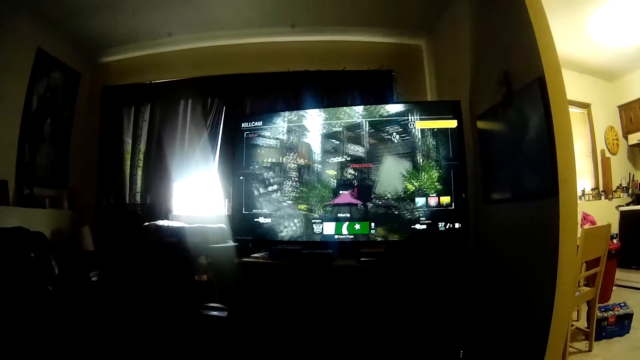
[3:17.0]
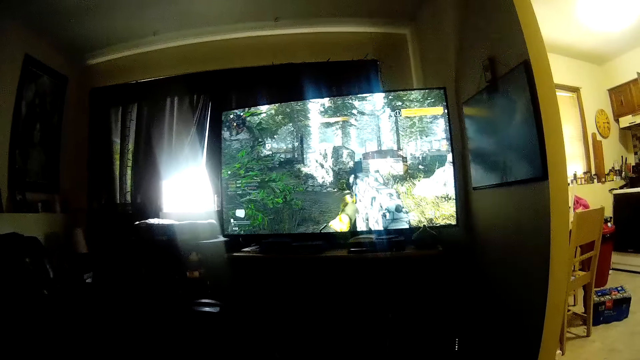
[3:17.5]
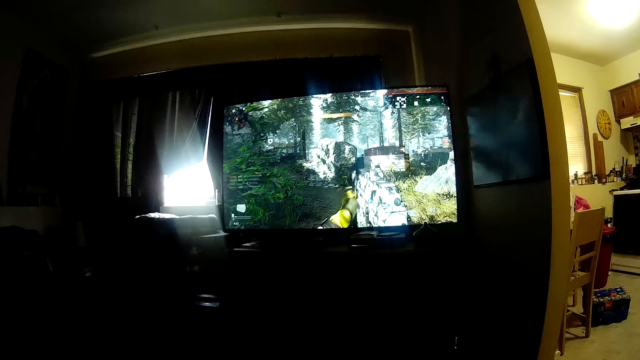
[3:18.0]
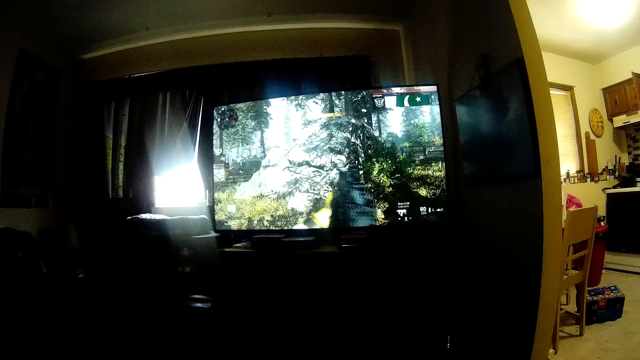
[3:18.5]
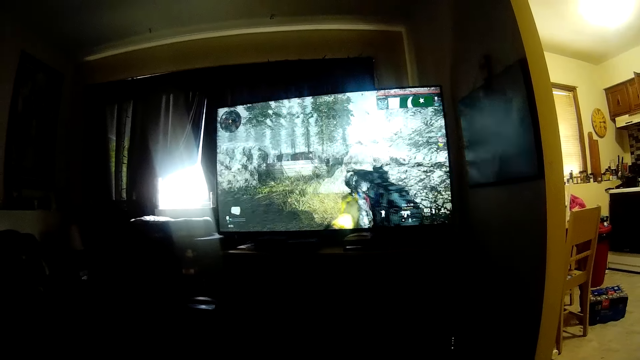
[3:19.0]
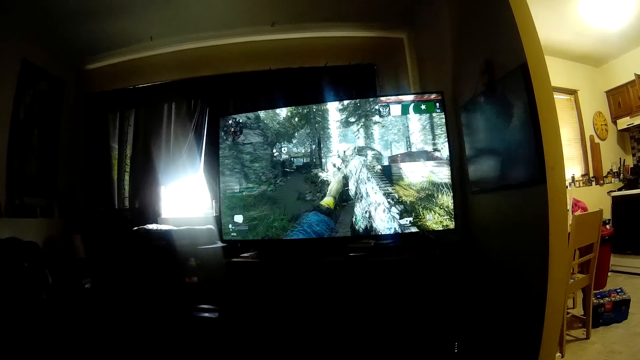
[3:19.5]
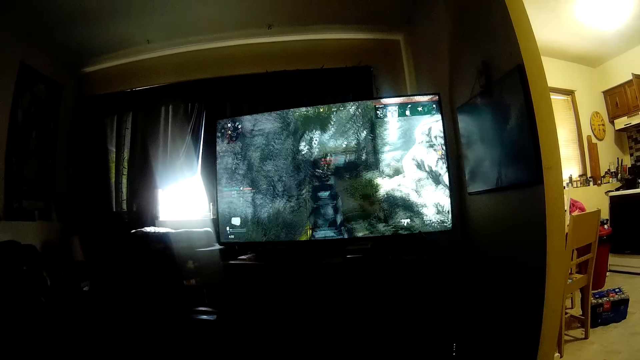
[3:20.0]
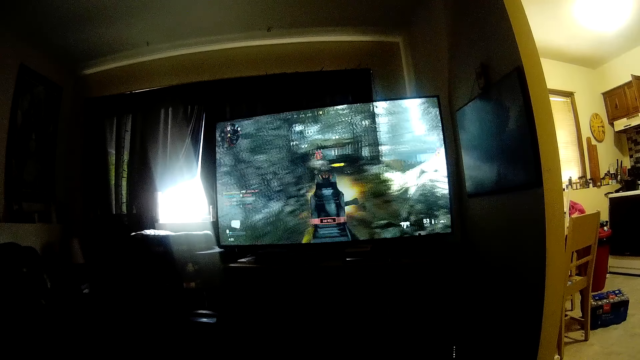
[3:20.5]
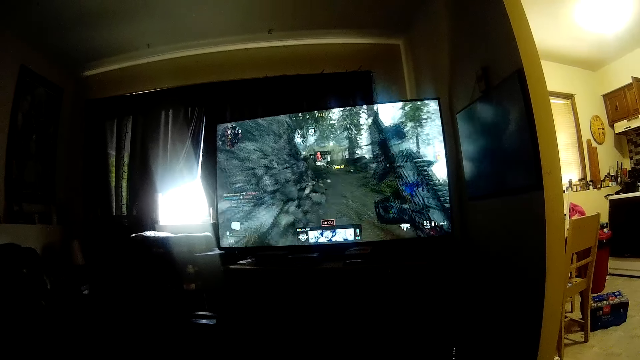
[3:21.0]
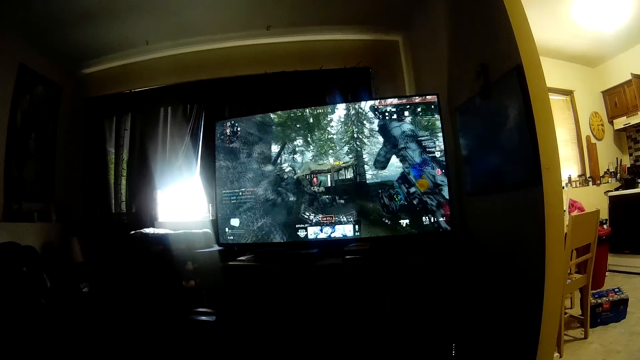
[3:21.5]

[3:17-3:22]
The camera wearer plays a video game.

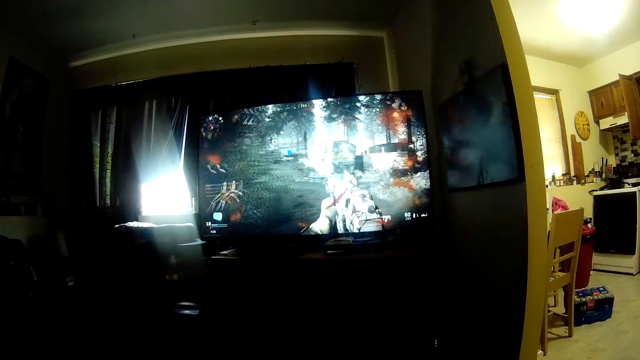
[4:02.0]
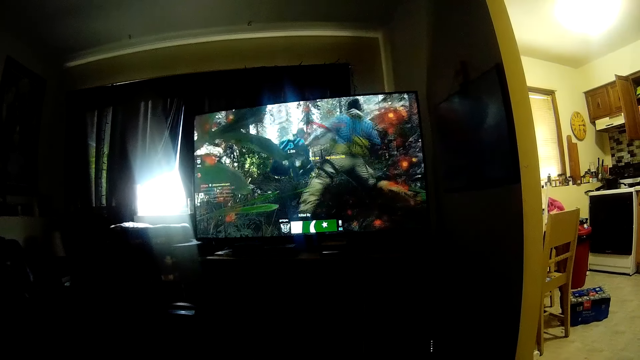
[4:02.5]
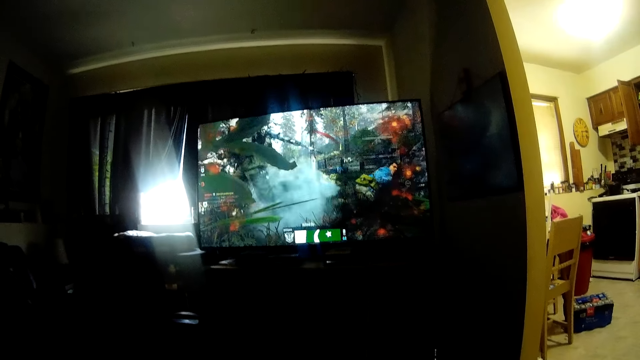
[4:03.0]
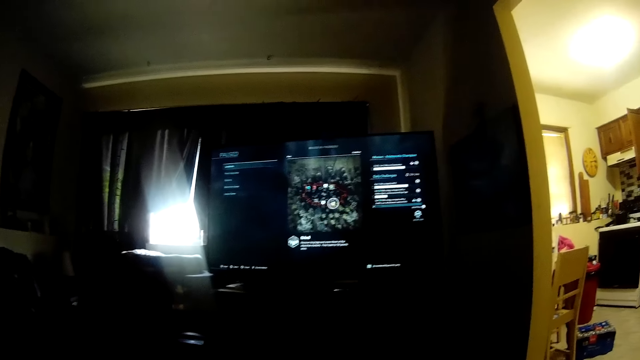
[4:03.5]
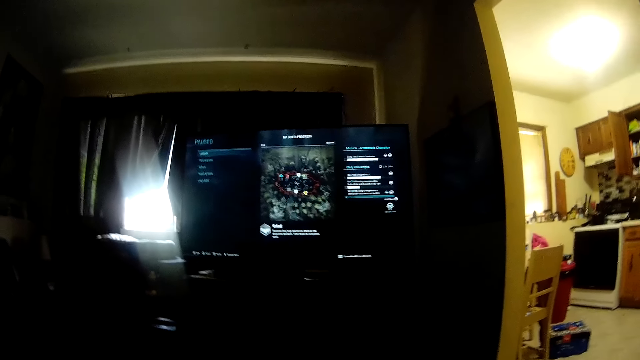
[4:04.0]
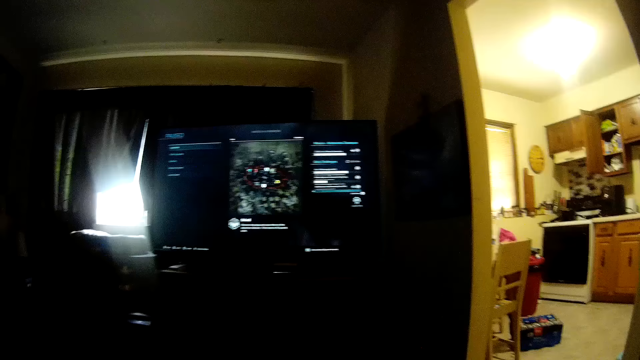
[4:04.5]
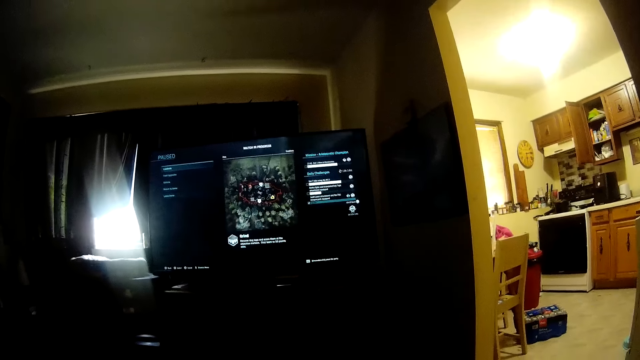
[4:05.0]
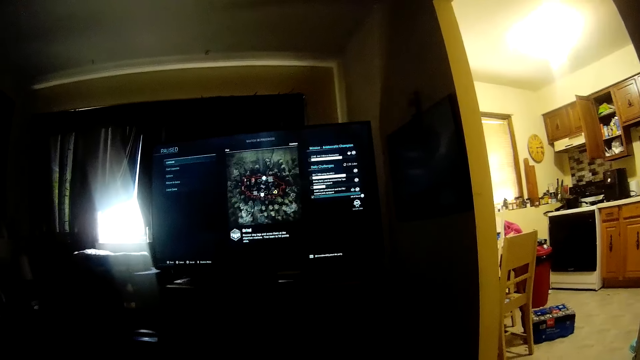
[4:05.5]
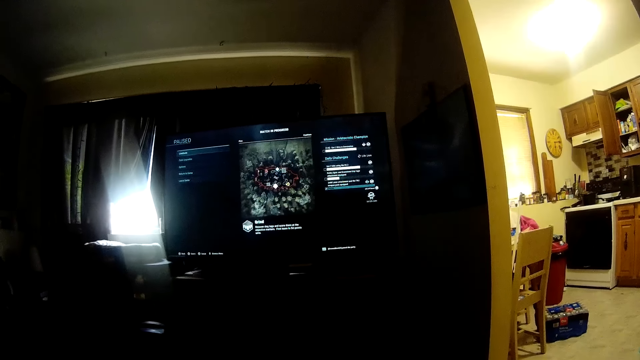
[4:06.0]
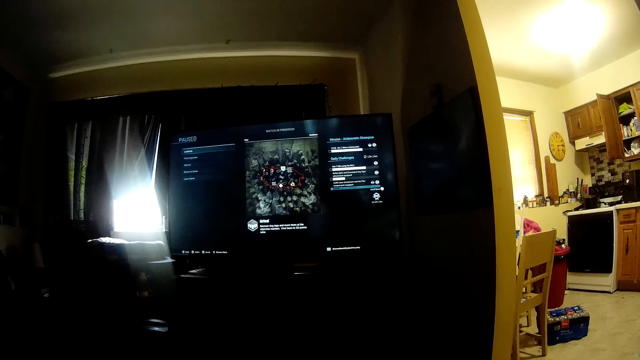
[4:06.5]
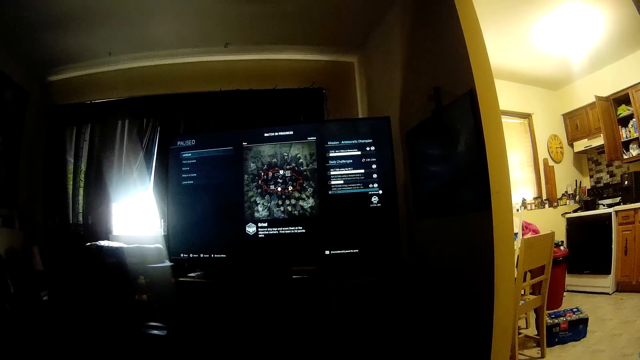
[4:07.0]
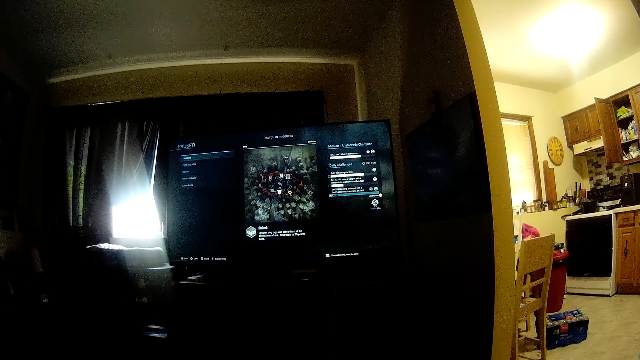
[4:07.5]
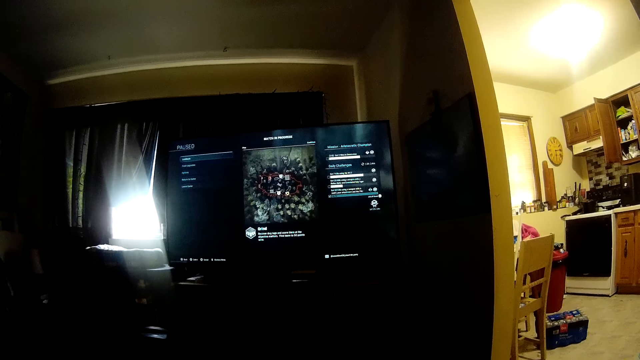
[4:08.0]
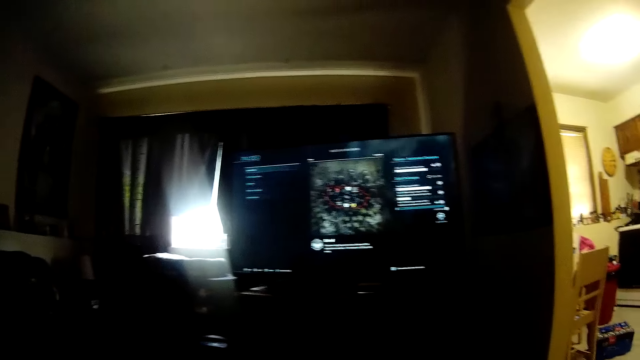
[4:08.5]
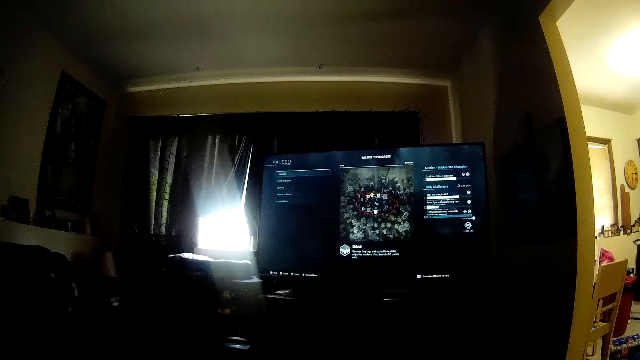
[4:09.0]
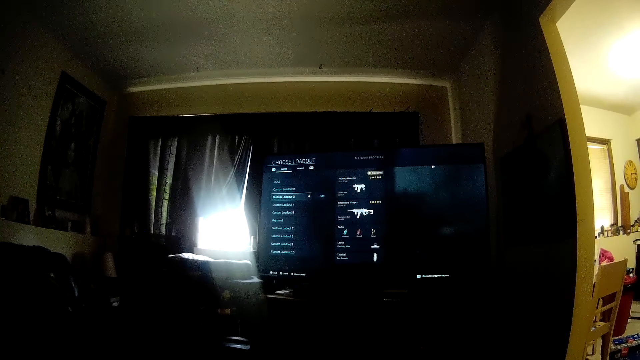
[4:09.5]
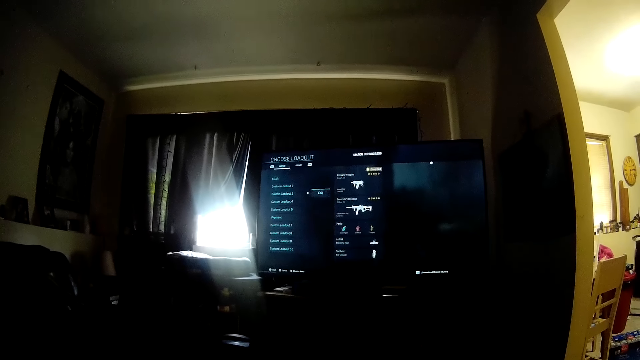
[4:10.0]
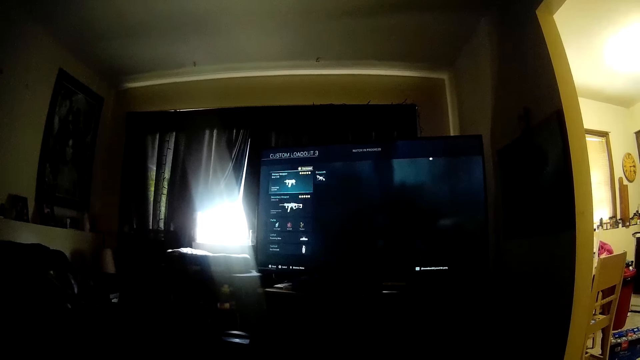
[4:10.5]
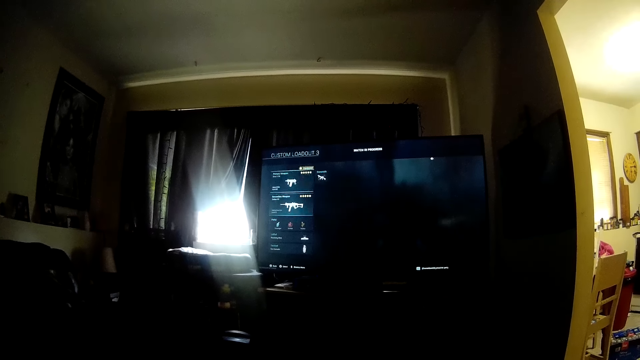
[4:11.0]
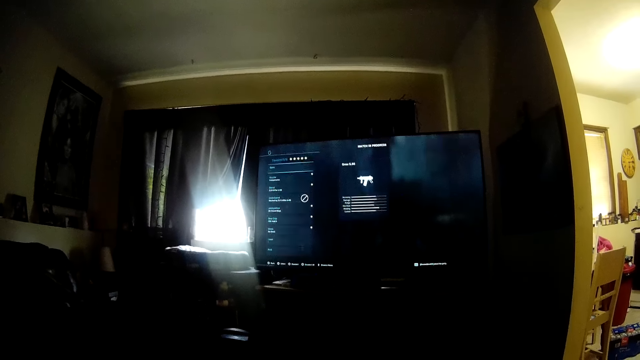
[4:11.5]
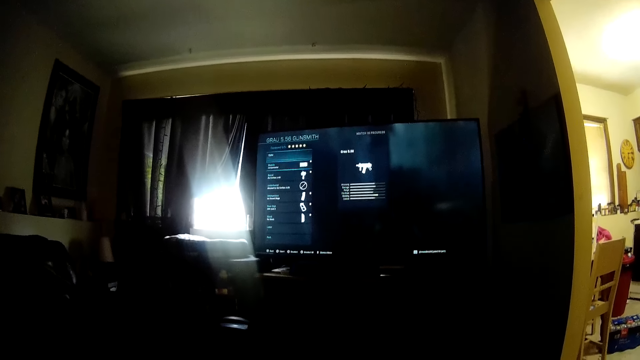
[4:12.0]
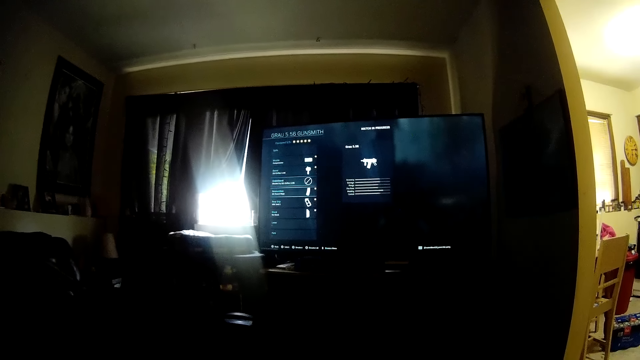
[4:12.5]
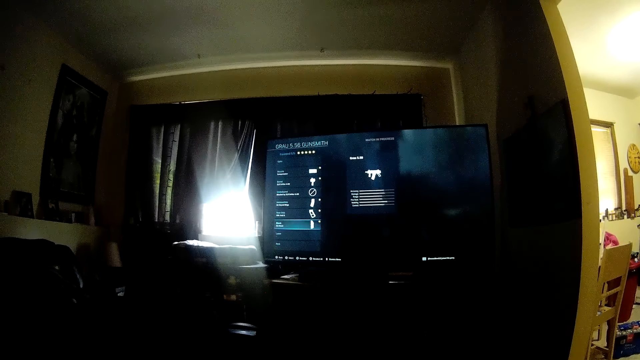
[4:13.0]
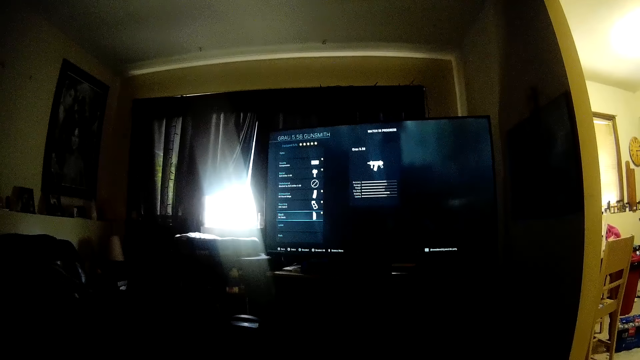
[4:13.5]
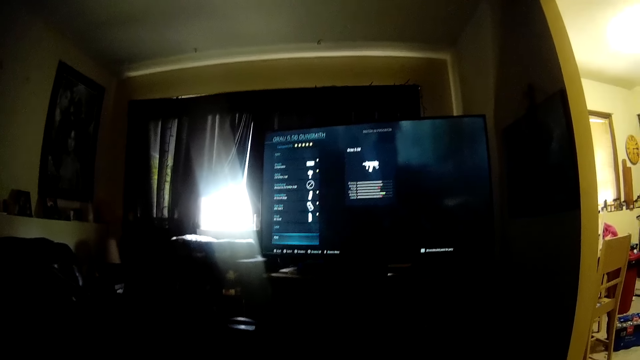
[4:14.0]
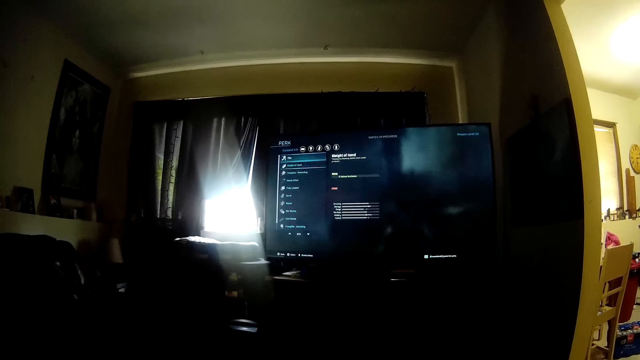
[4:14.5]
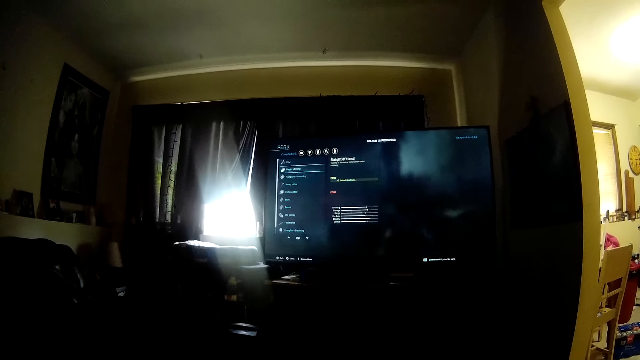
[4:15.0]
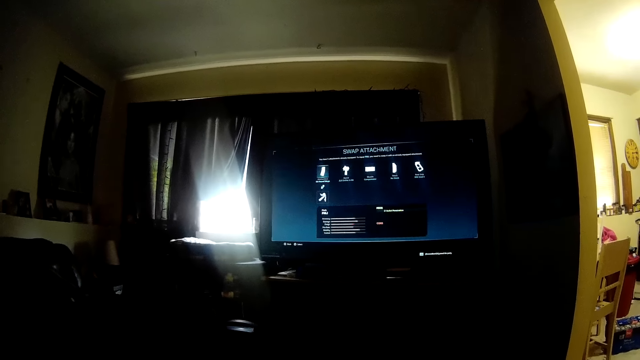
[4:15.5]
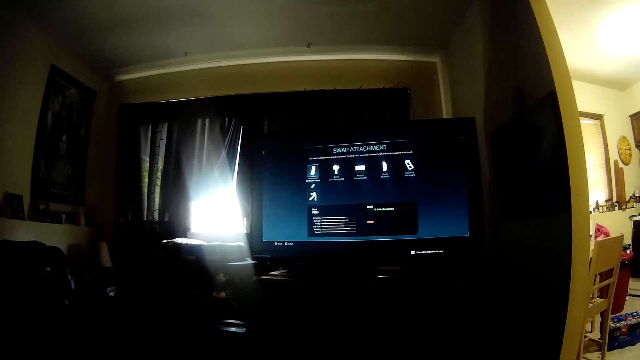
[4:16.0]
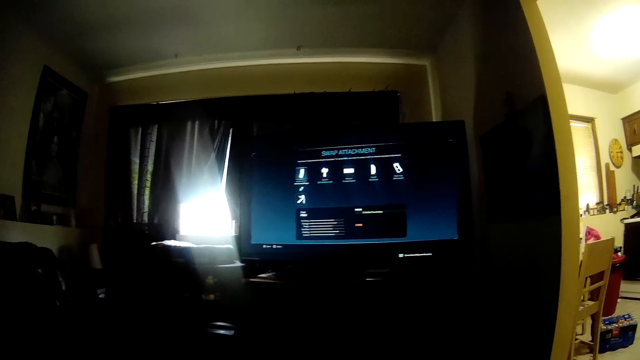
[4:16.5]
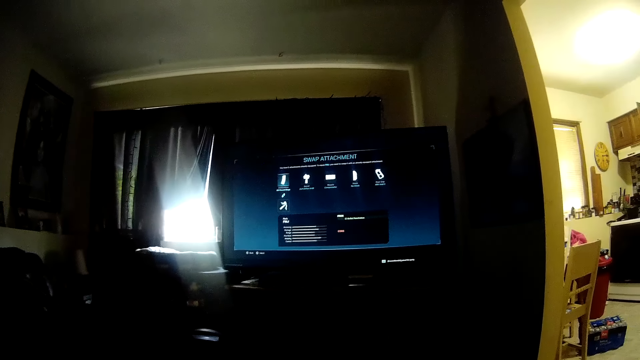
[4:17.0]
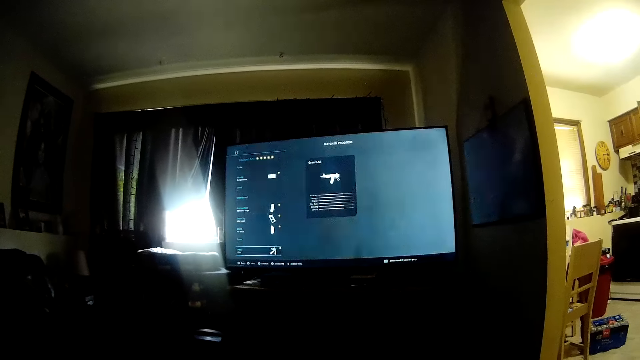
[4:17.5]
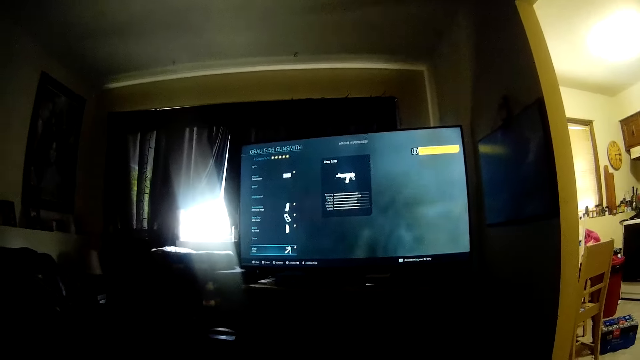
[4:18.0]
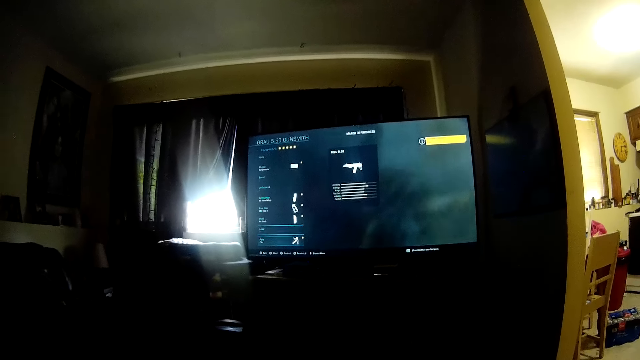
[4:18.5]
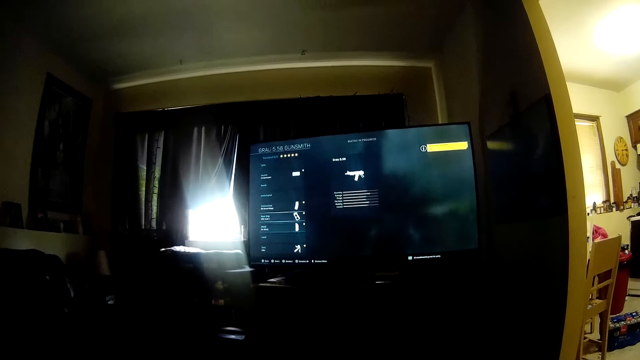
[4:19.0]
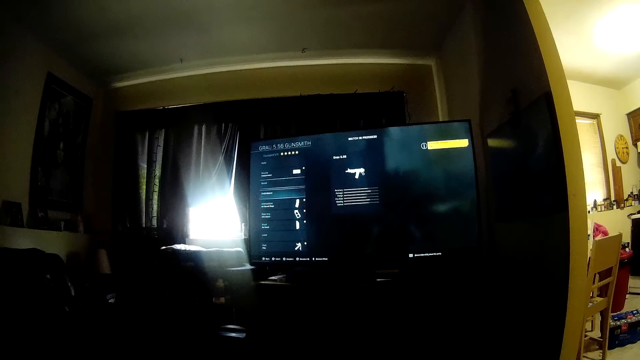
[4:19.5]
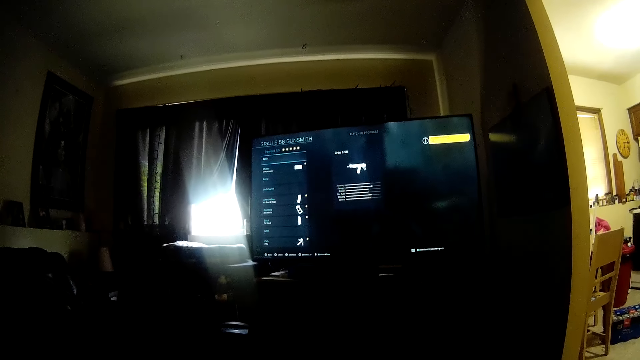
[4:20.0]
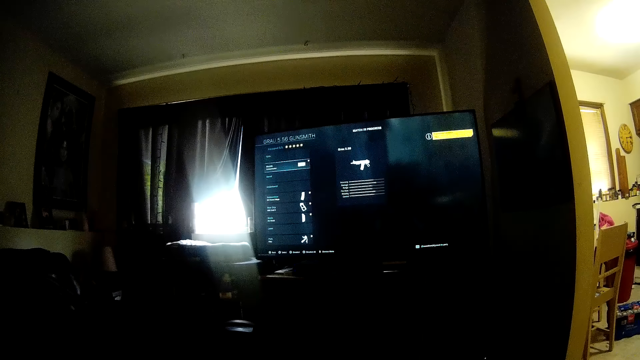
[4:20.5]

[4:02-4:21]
The camera wearer looks at the computer screen. They operate the computer.
